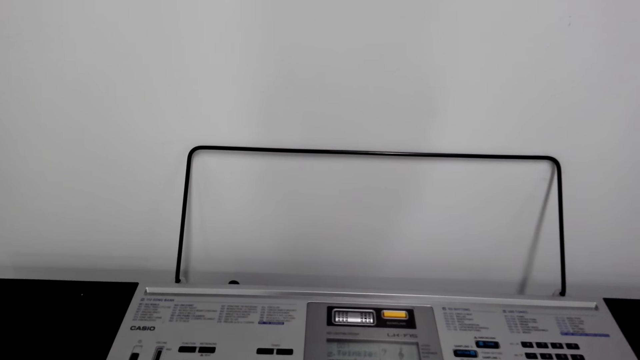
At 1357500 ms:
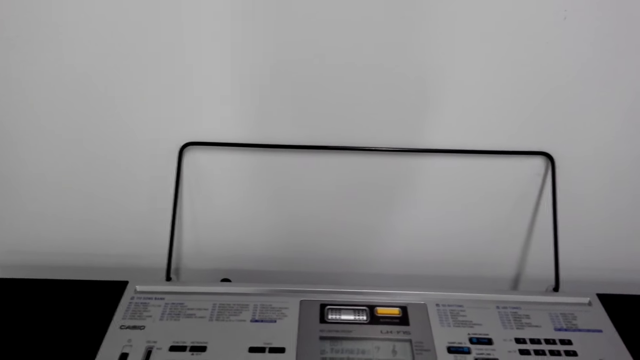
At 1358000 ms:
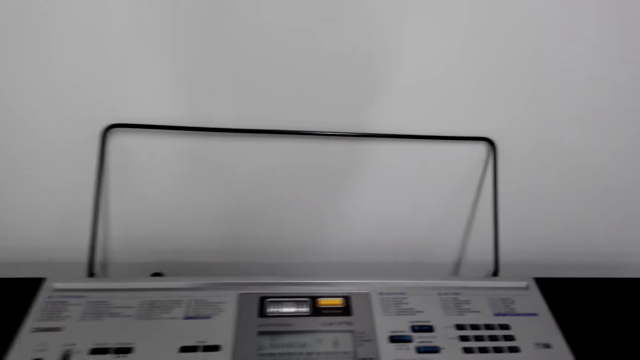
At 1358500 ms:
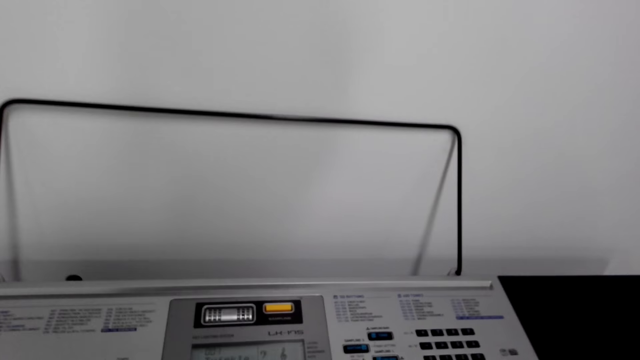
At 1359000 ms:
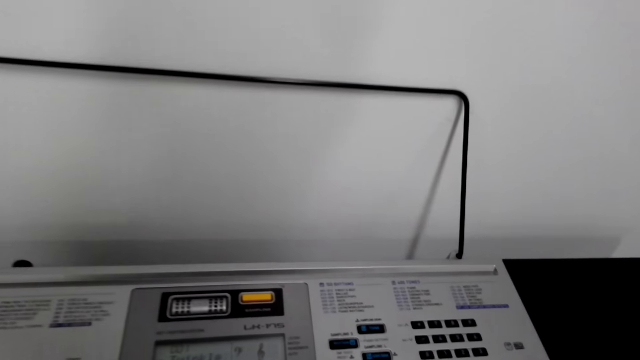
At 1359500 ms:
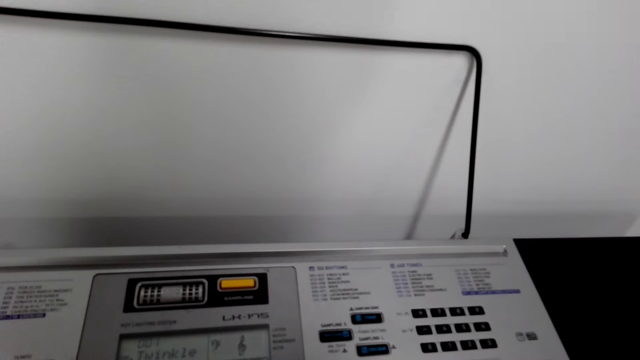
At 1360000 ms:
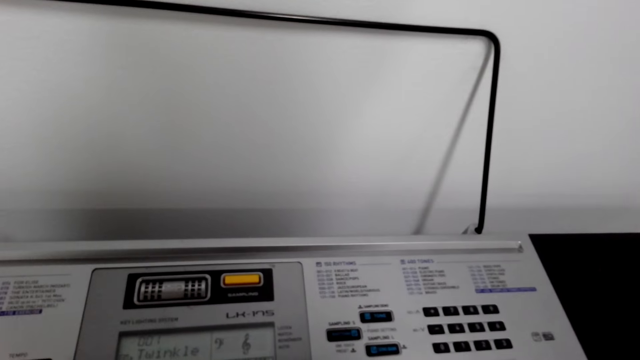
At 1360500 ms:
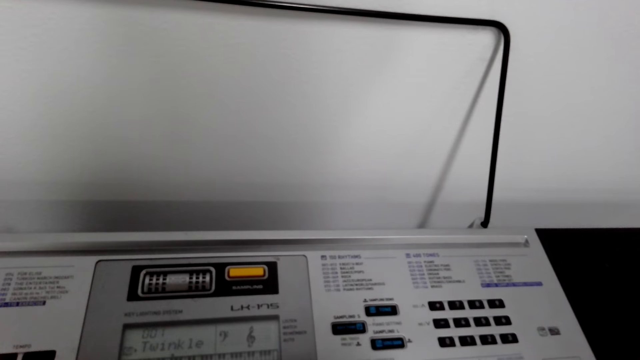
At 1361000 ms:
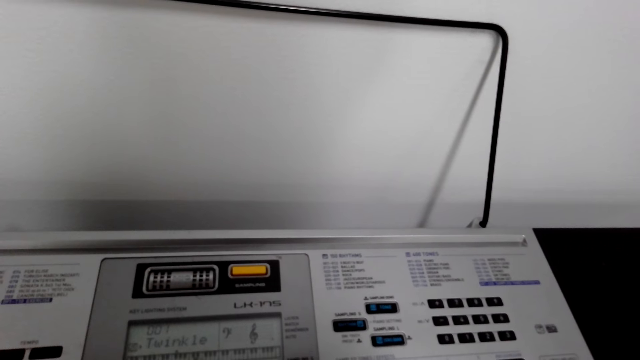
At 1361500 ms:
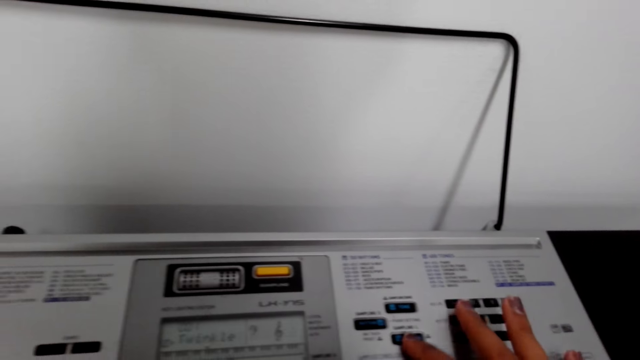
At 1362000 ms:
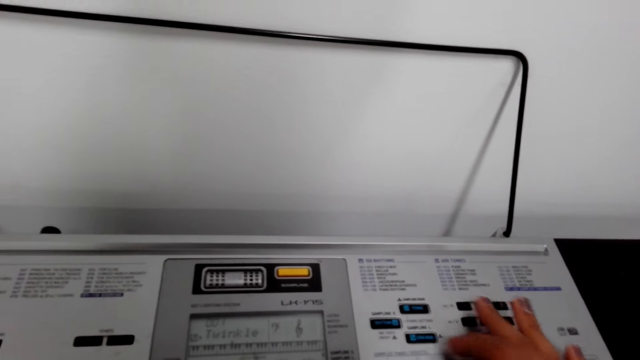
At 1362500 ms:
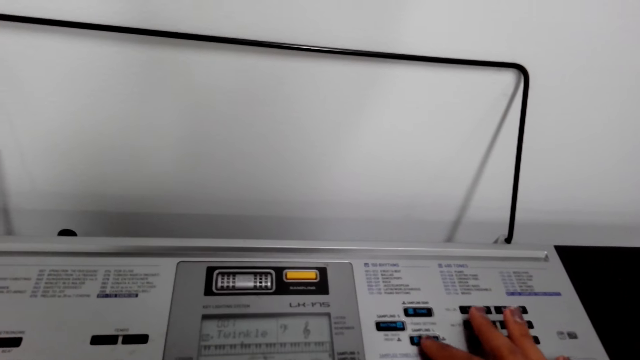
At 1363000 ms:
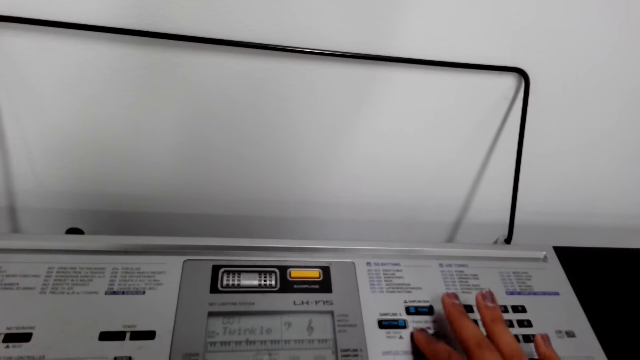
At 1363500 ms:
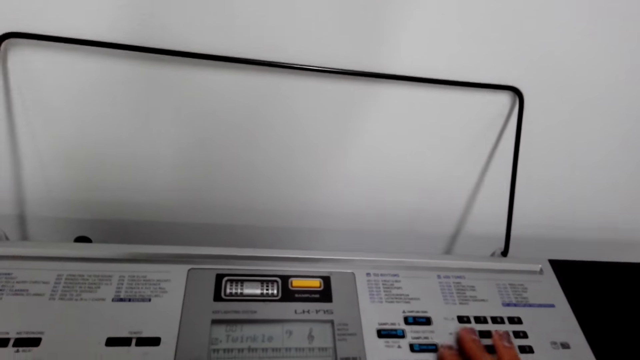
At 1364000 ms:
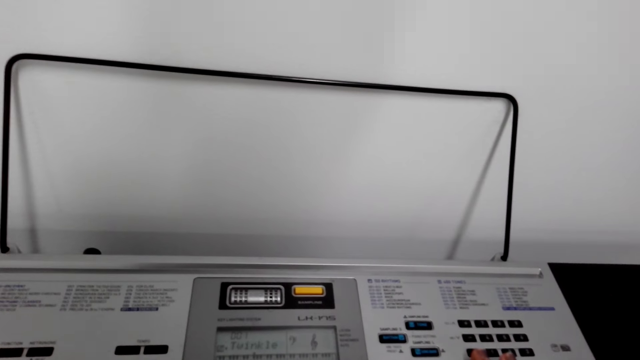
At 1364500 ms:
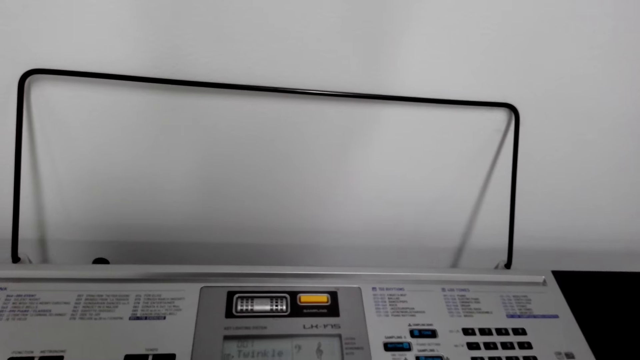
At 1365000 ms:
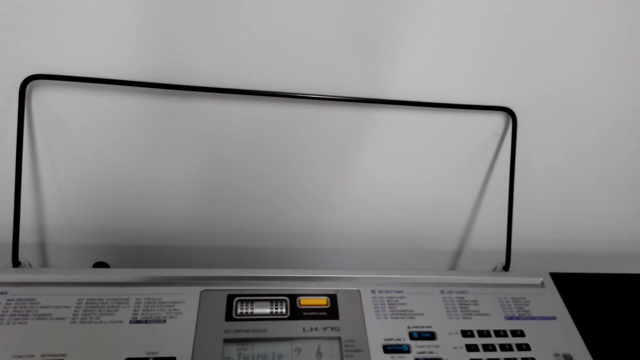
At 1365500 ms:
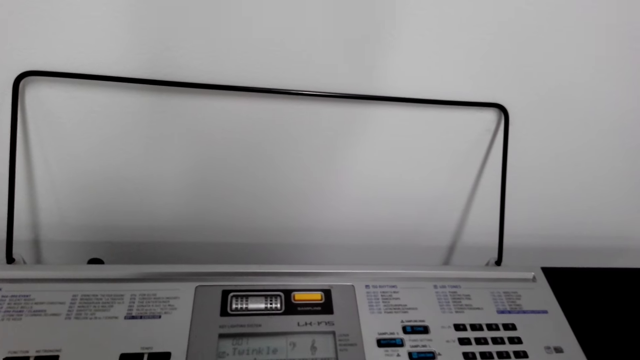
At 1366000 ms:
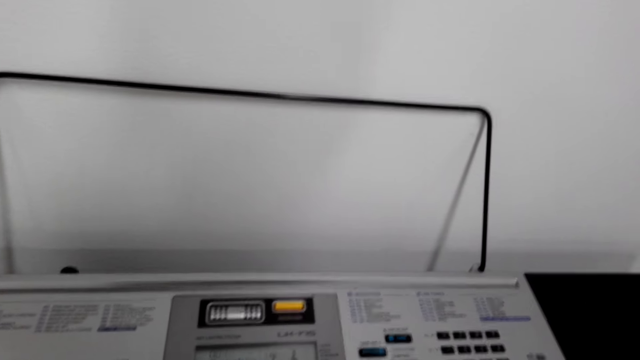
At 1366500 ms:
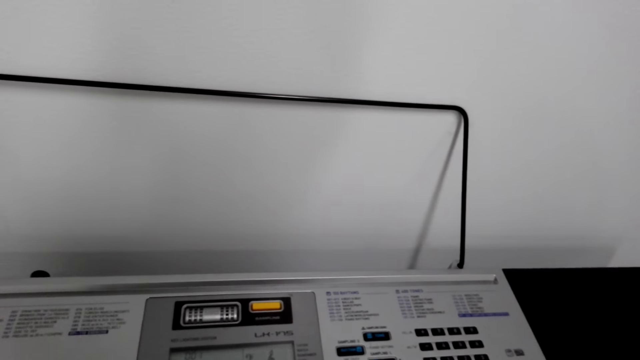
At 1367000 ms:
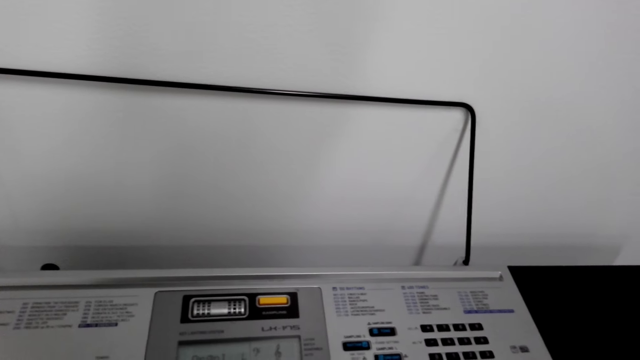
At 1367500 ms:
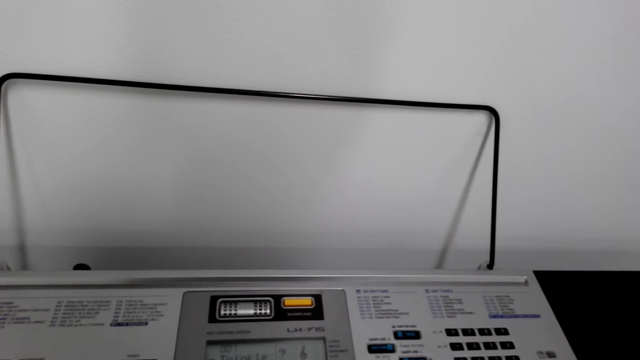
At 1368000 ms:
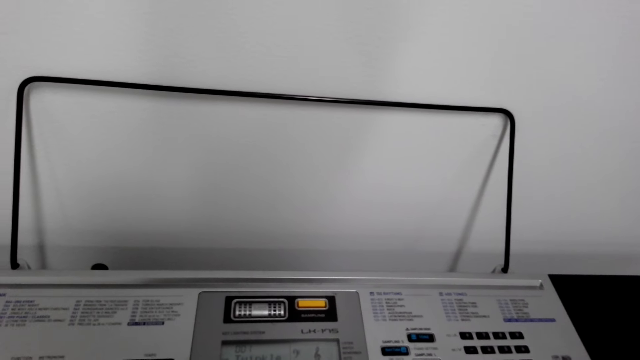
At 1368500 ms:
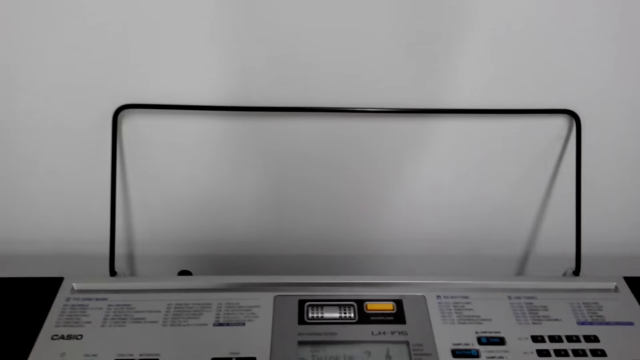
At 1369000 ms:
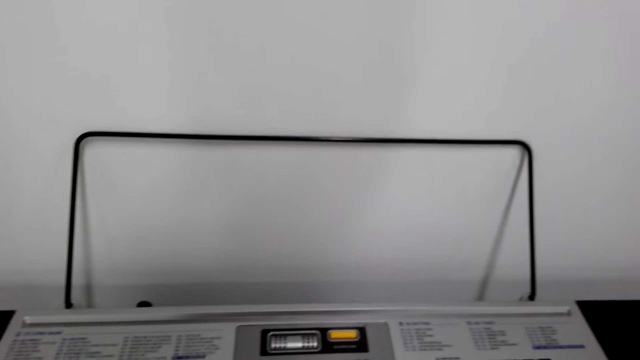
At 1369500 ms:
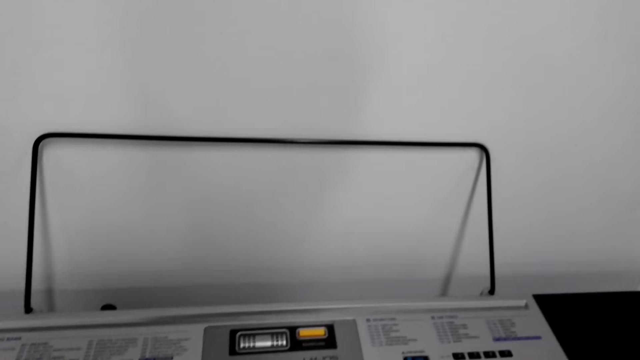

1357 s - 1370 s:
The camera wearer looks around the keyboard. She presses a button with her right index finger. She stares at the keyboard.

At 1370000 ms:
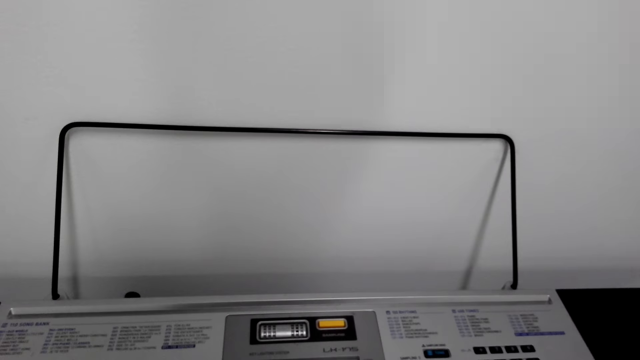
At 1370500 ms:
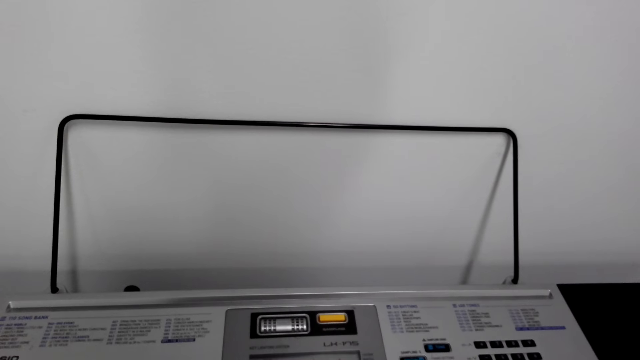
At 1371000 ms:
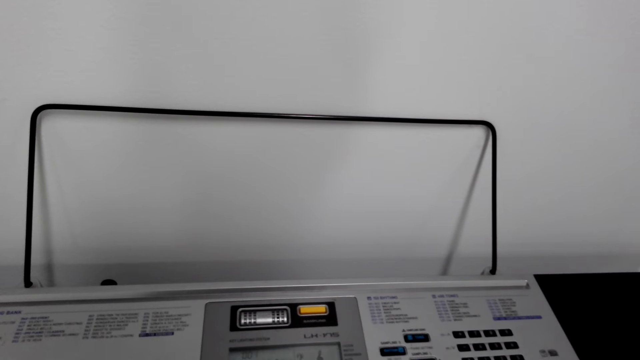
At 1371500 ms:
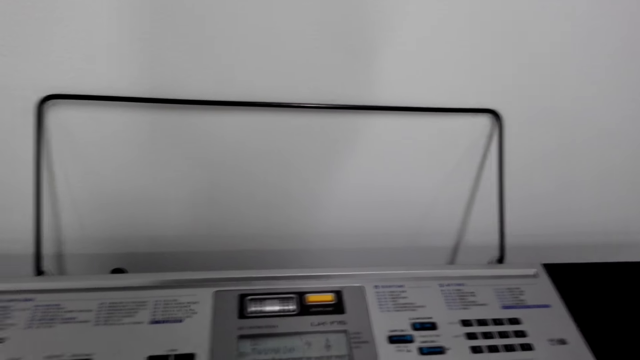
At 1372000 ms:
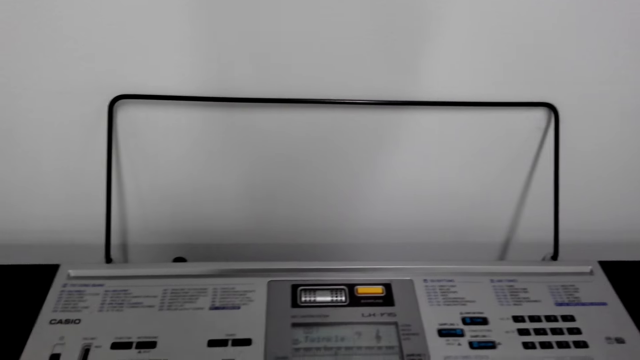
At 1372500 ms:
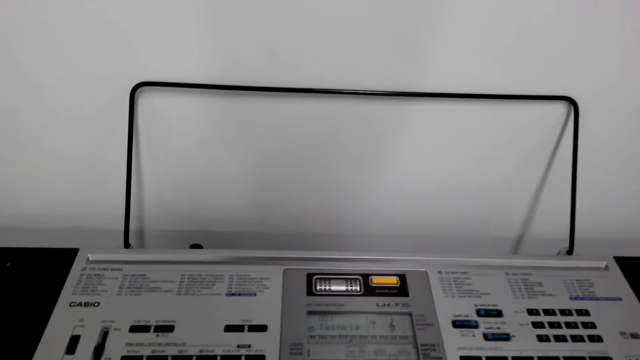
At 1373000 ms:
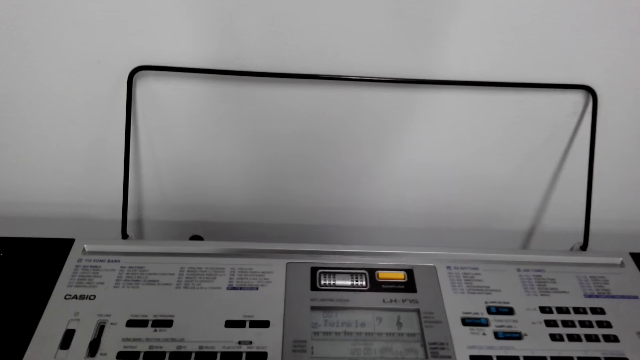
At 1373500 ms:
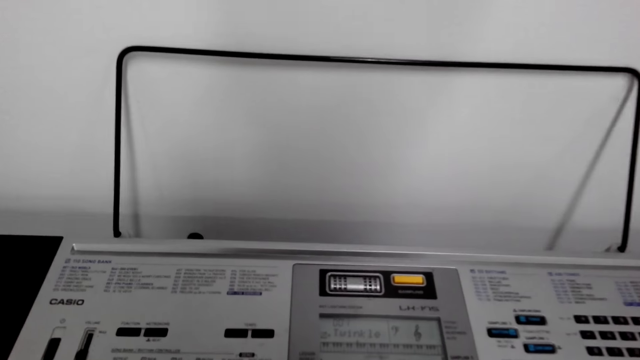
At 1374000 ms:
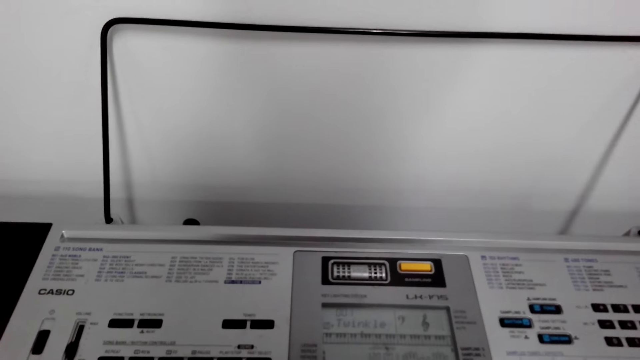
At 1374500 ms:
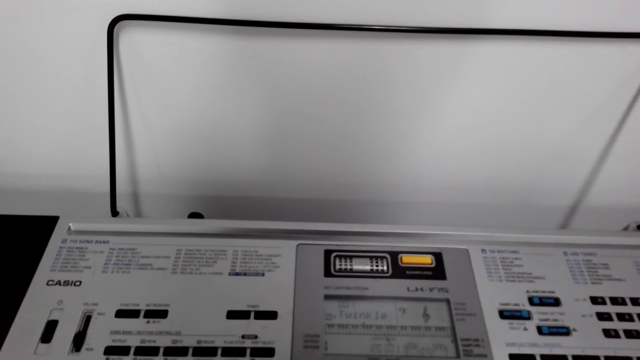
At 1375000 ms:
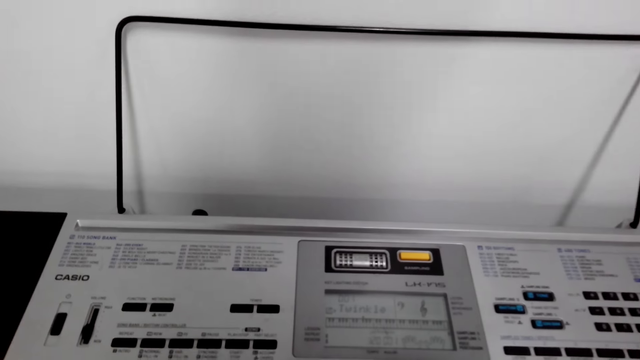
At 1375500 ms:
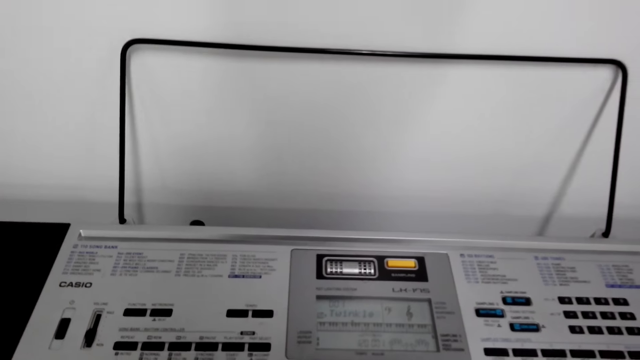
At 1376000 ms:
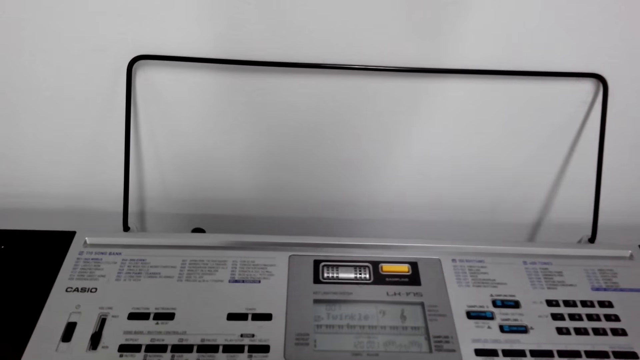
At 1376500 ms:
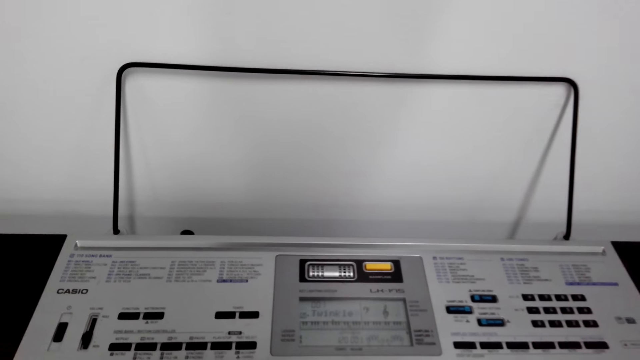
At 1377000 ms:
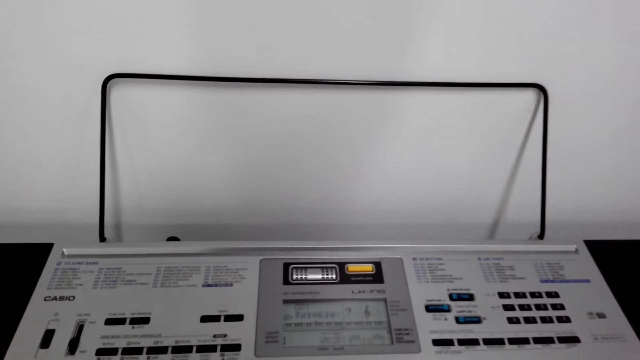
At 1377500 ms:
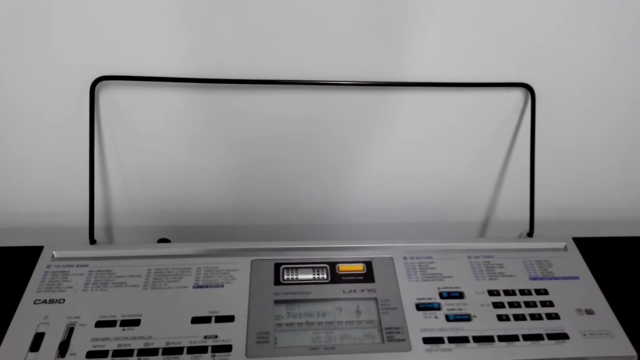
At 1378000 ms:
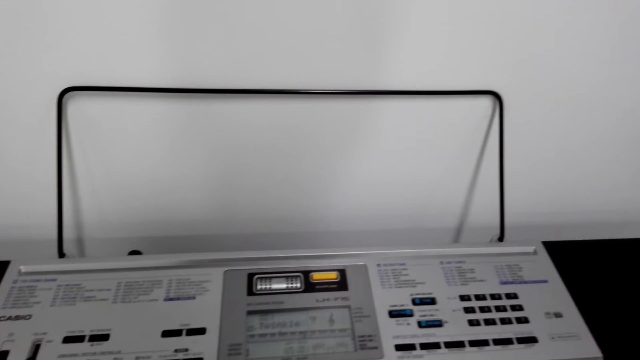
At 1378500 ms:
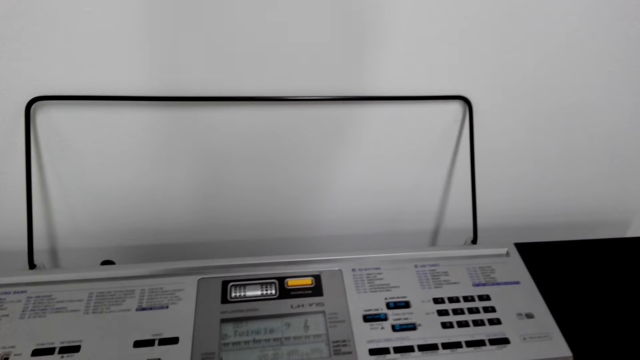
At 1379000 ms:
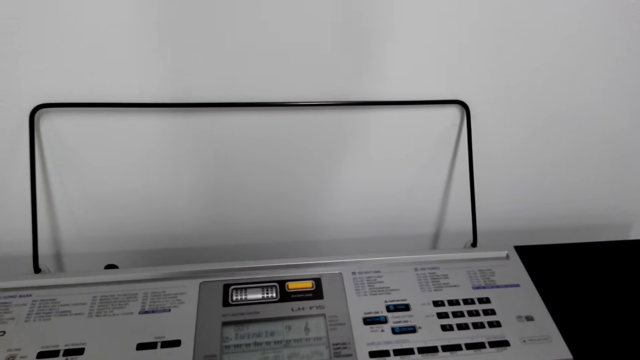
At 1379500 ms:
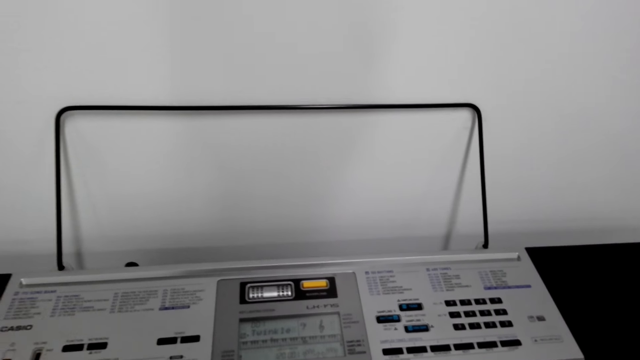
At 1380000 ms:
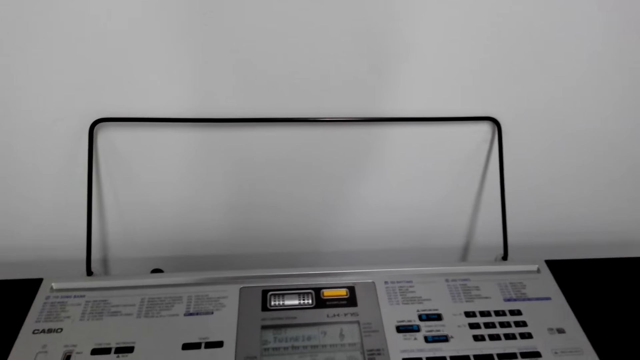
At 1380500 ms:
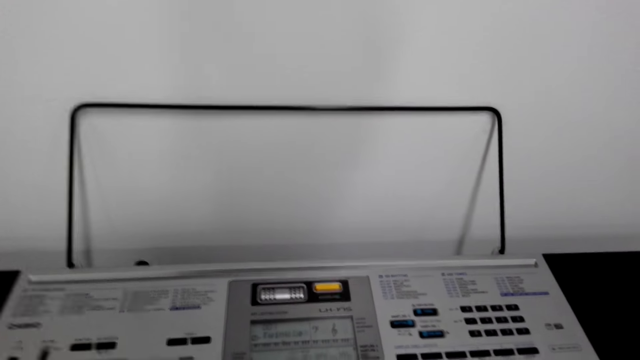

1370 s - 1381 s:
The camera wearer plays the piano.
